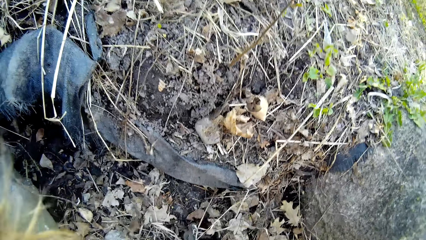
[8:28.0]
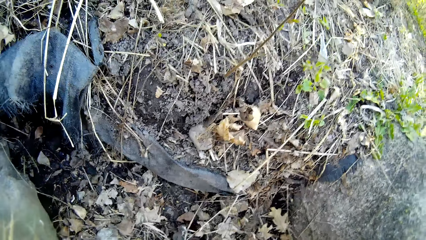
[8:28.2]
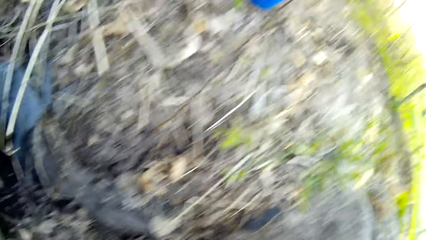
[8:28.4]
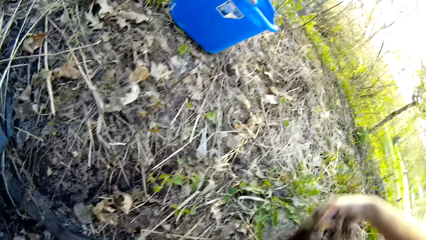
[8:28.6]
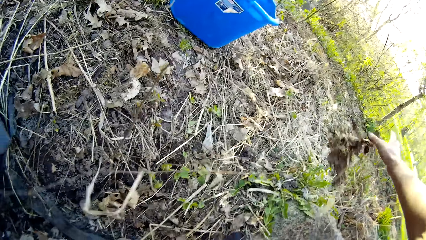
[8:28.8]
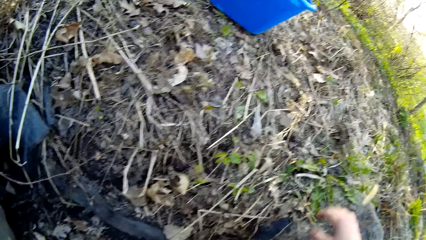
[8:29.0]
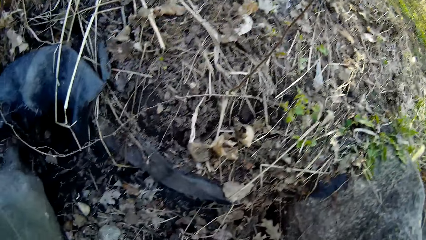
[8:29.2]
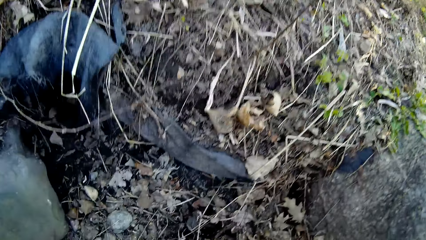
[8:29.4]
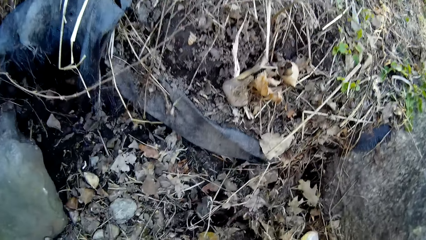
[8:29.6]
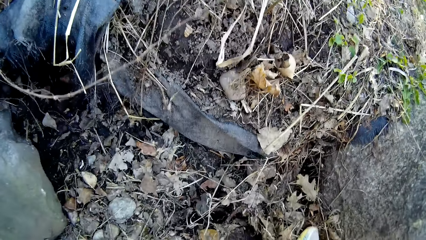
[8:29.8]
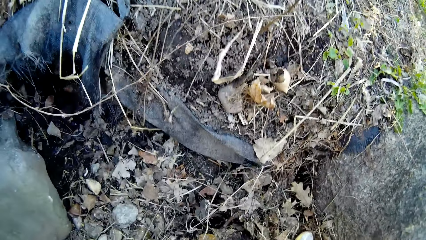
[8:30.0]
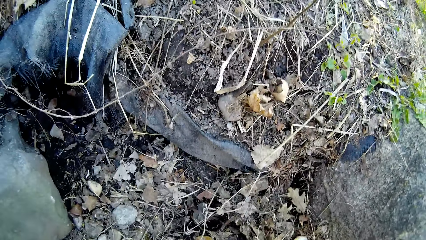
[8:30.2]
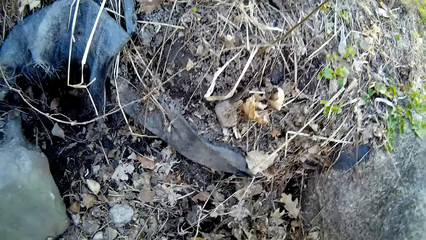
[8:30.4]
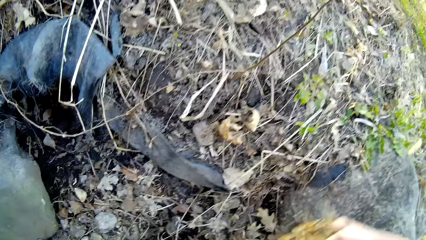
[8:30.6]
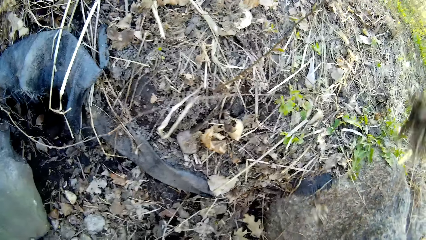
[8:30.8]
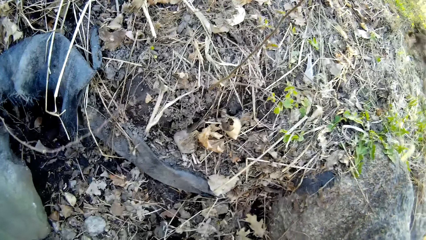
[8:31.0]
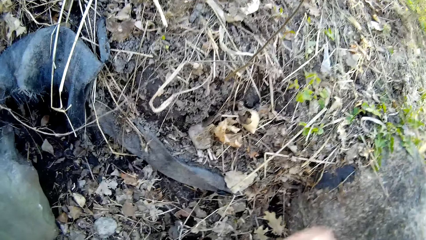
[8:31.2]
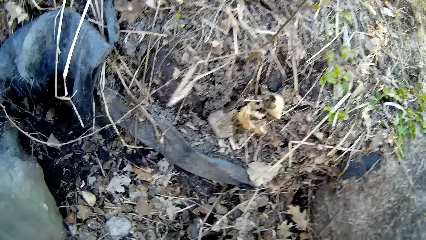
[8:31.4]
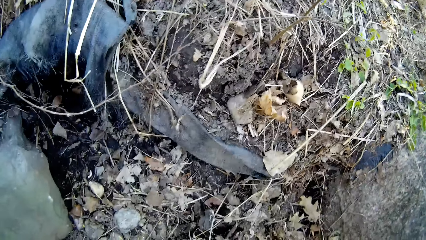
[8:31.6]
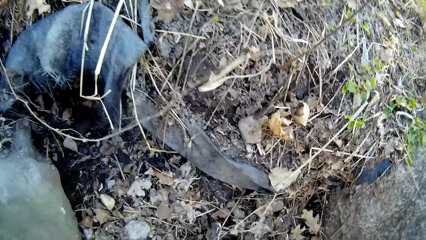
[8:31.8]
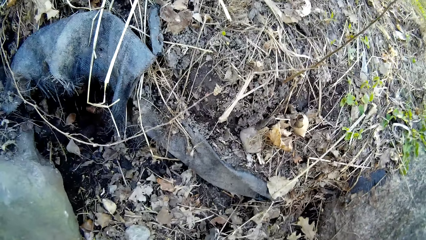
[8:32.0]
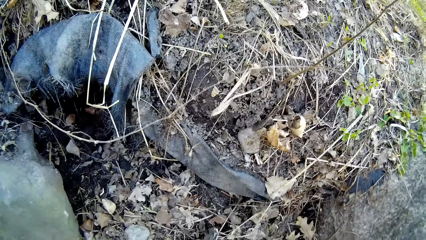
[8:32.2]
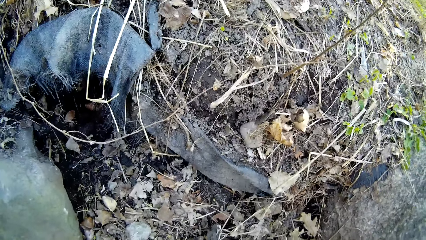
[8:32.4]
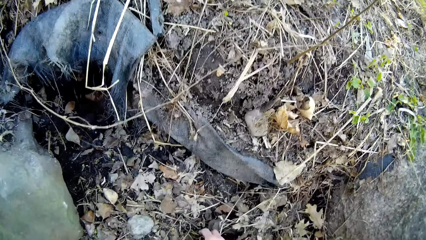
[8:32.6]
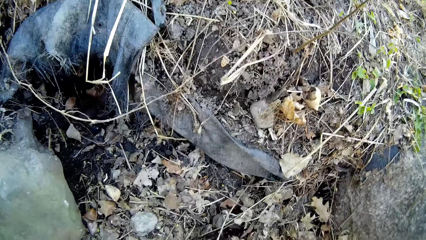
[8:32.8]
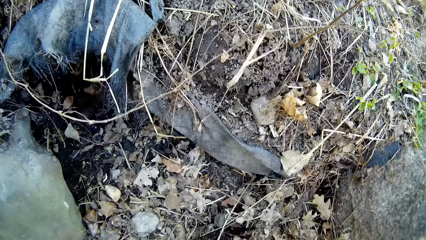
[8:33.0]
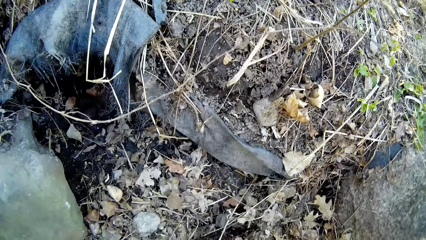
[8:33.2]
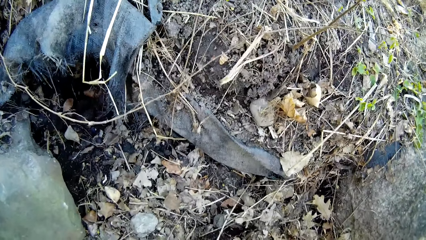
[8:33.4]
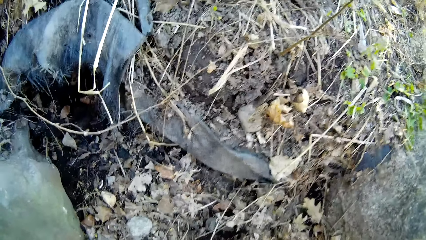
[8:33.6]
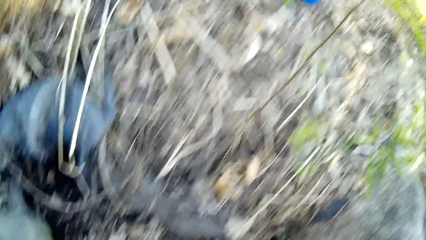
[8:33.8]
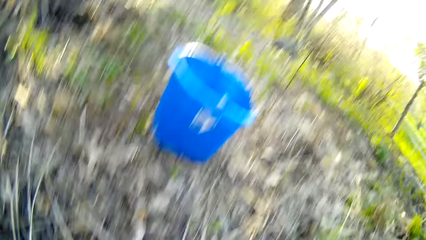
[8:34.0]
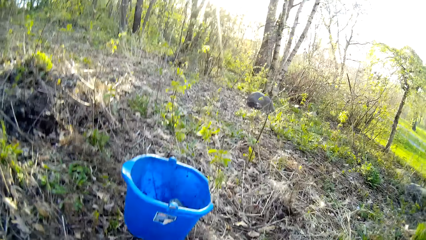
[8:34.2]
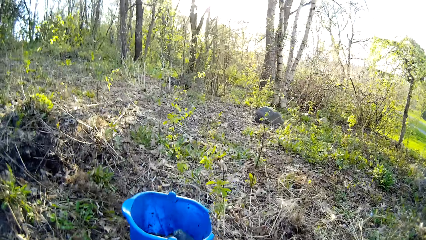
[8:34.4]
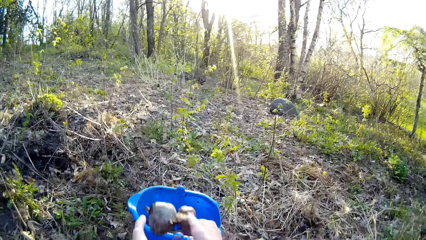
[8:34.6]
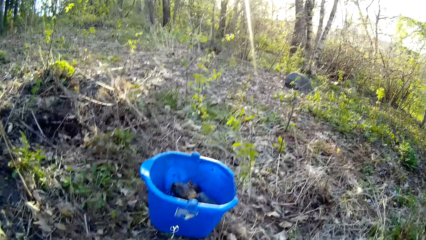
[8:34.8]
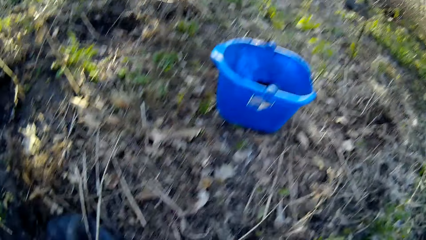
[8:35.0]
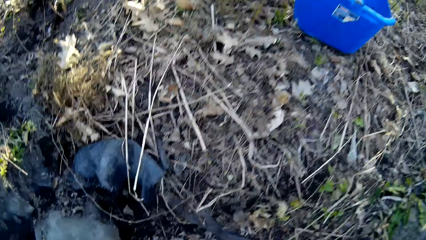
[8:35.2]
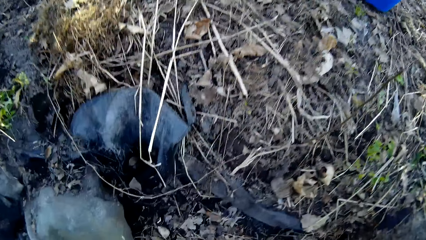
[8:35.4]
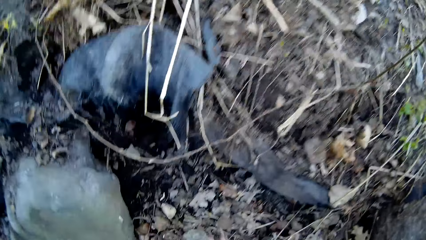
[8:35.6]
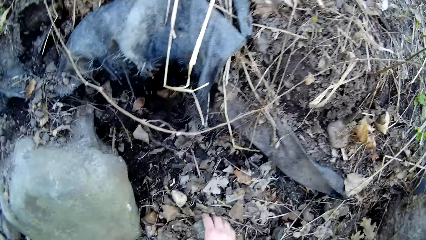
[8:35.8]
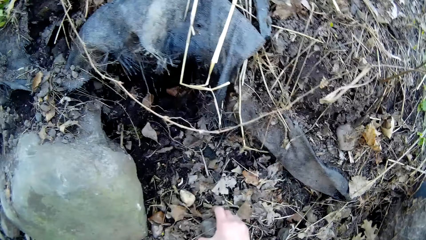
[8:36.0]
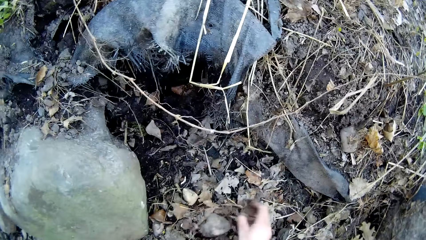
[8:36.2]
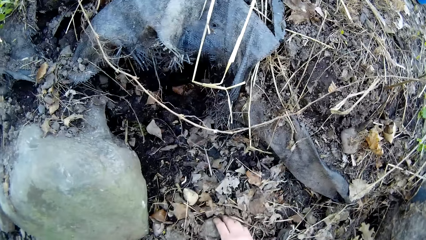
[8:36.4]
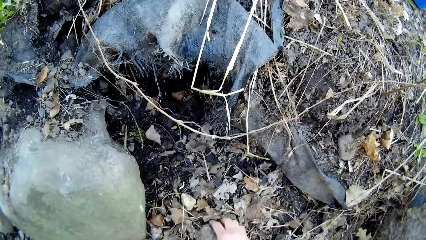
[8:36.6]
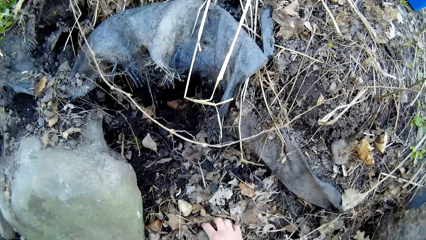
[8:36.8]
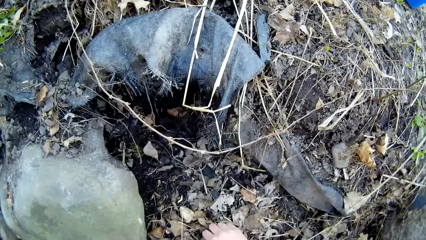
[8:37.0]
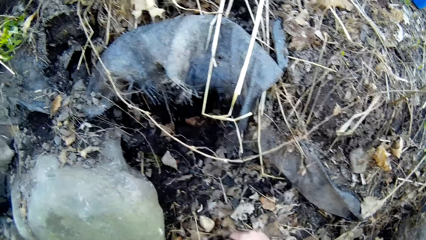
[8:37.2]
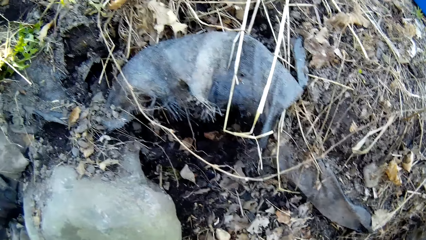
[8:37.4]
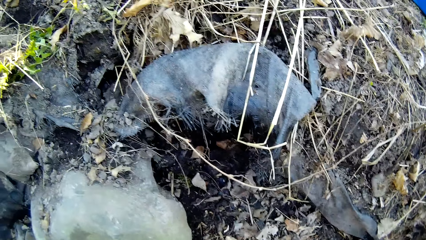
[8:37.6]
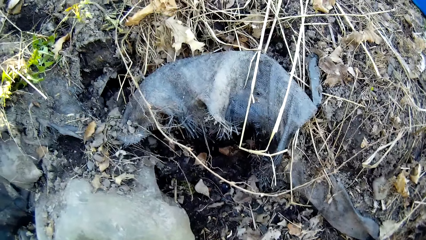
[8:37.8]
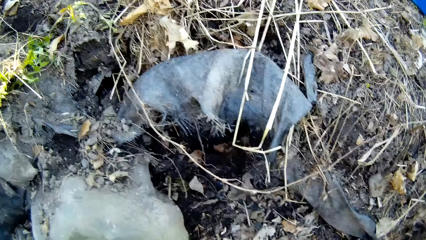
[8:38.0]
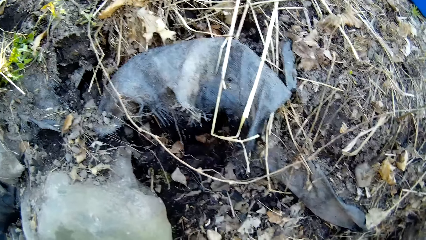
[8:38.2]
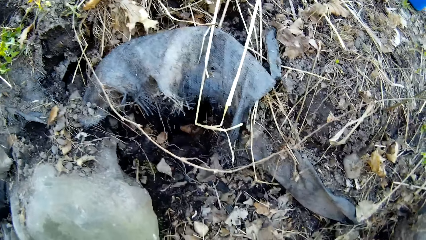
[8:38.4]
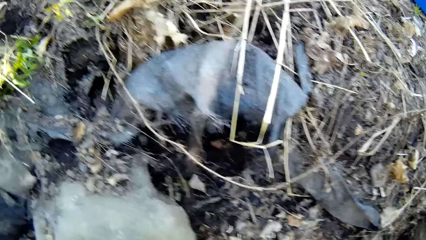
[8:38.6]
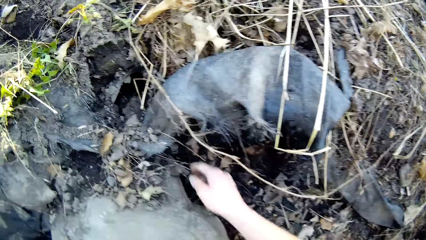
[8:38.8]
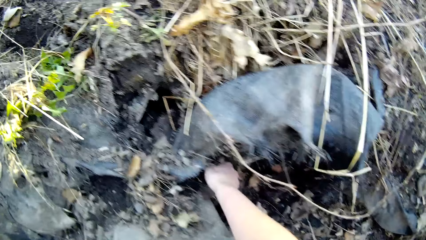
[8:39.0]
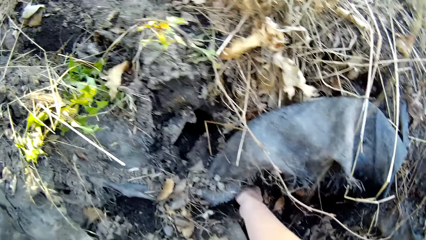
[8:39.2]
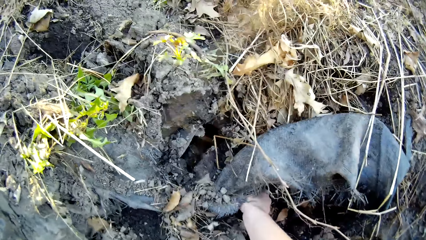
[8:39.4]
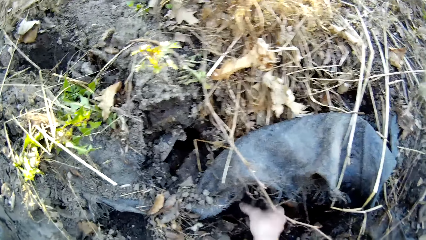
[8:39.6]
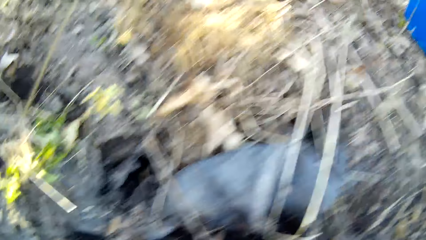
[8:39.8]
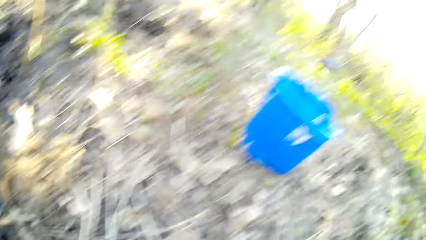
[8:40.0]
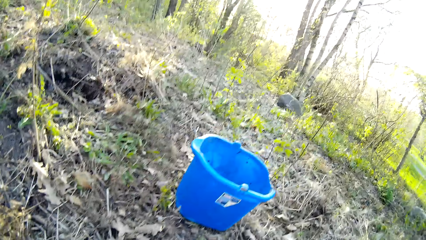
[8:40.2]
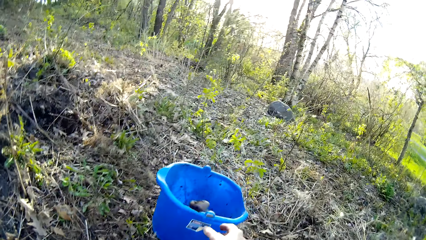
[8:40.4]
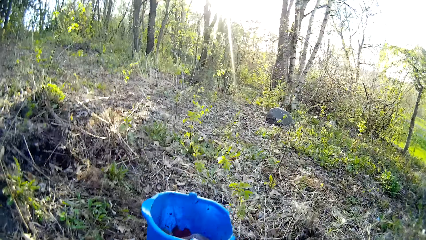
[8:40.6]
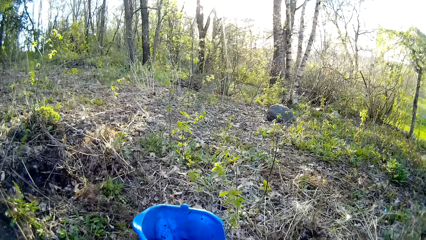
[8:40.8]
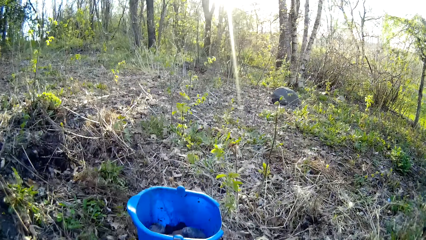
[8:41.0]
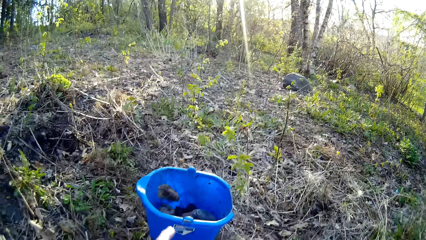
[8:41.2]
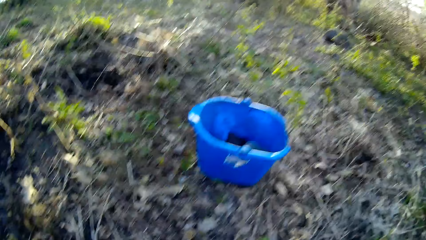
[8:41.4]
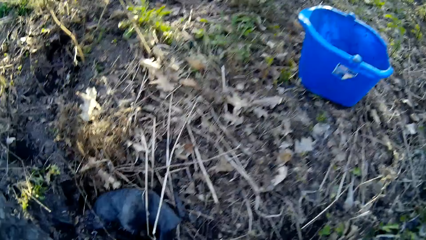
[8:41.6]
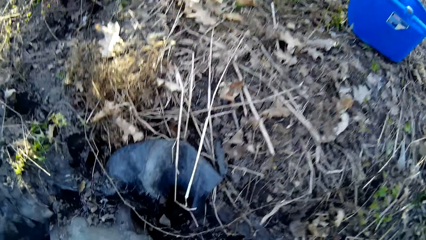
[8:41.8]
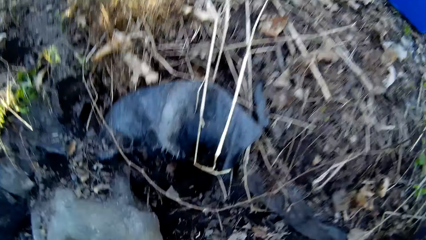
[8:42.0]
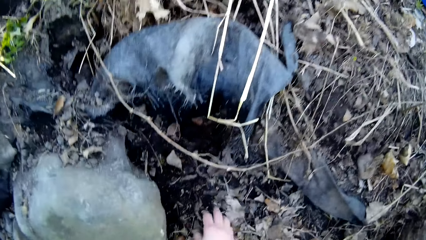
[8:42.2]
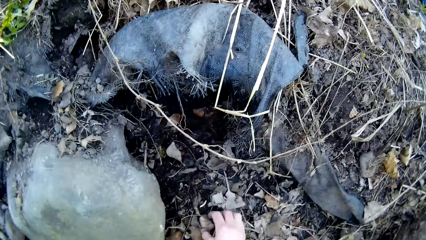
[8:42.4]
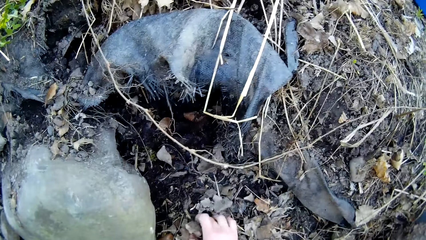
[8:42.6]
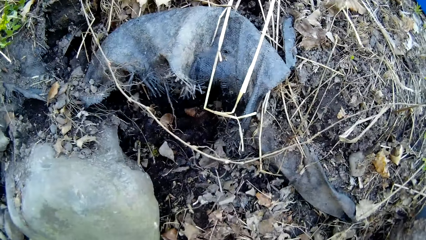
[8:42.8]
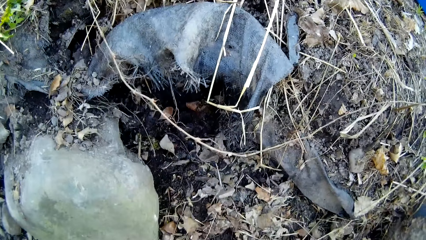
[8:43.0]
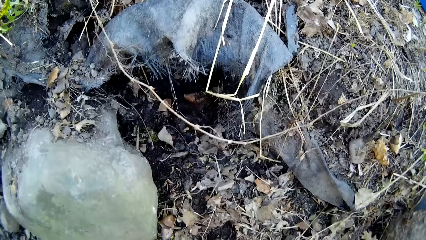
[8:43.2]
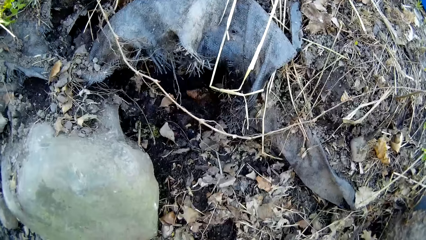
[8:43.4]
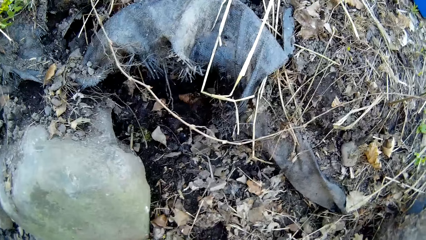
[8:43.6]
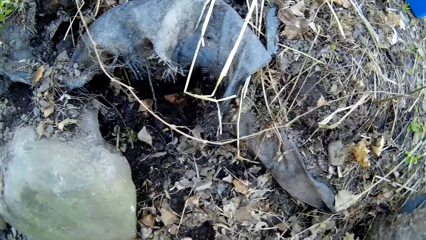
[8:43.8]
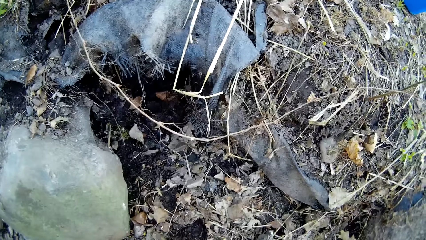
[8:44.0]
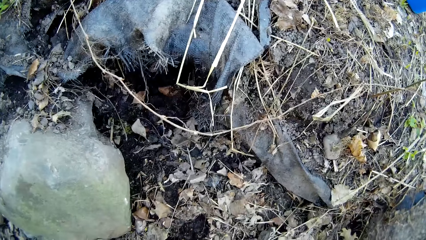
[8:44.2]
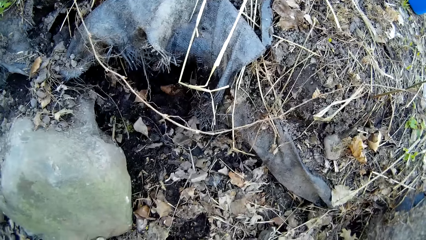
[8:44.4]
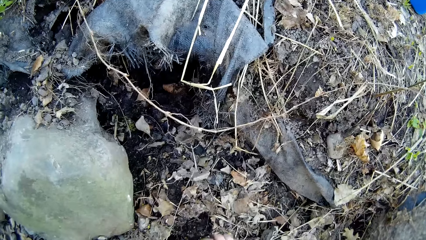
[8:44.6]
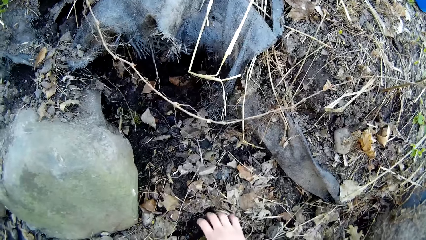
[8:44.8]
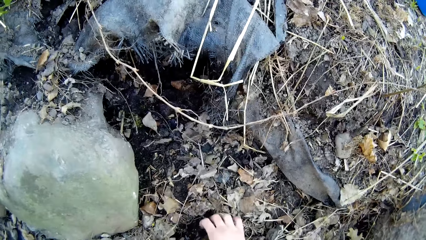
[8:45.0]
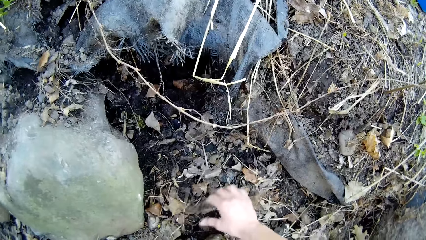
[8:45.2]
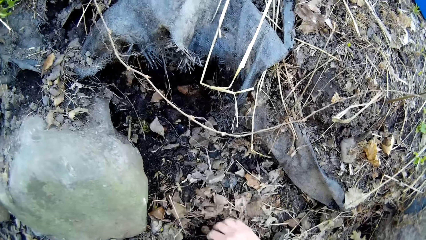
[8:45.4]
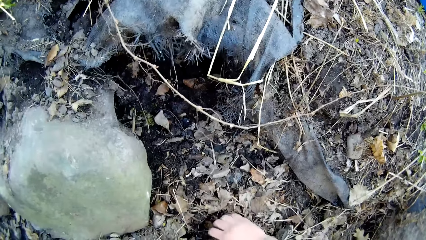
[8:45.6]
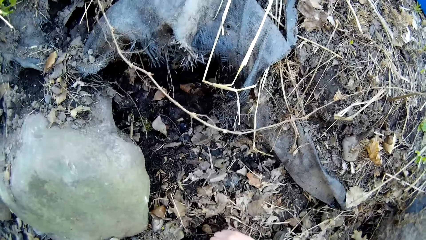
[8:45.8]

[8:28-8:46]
The camera wearer throws dry leaves to the ground with his right hand. He cleans the ground. He throws the dry leaves to the ground again. He collects dirt from the ground. He transfers stones from the ground to the bucket with both hands. He transfers the stones from the ground to the bucket repeatedly.
